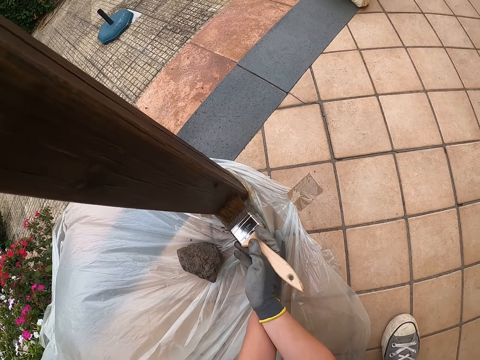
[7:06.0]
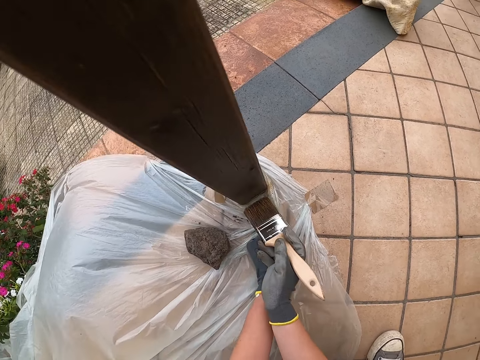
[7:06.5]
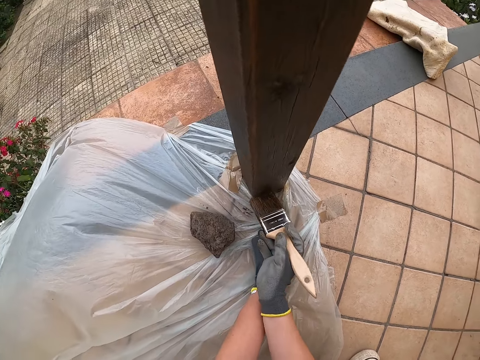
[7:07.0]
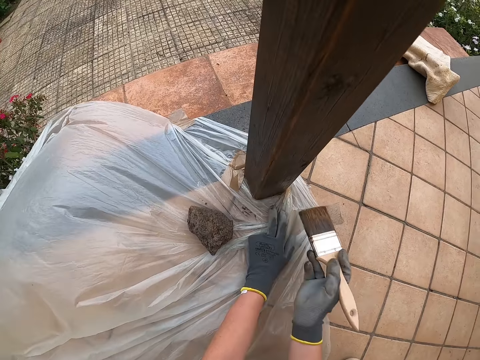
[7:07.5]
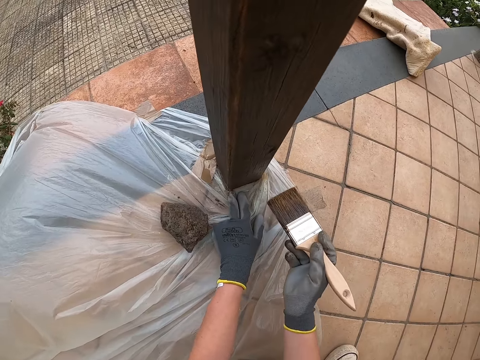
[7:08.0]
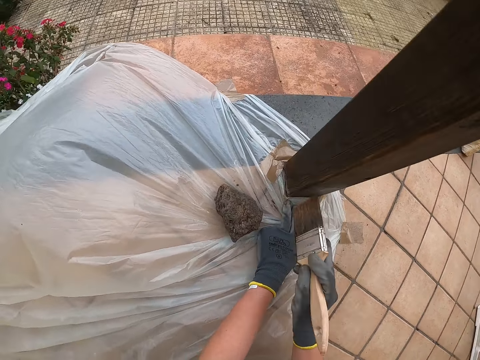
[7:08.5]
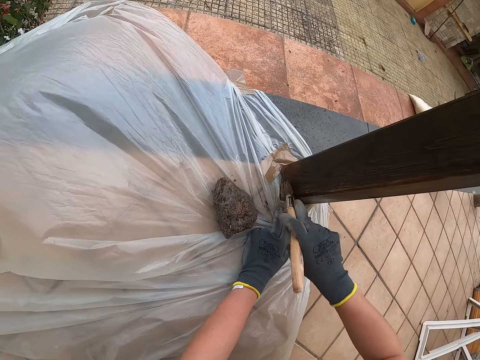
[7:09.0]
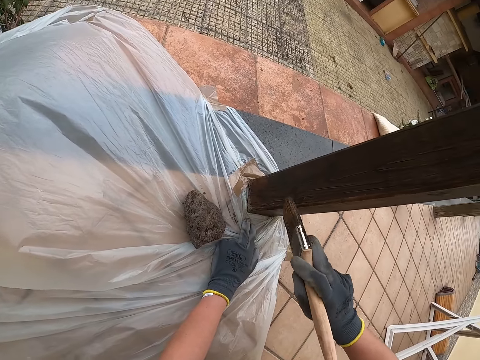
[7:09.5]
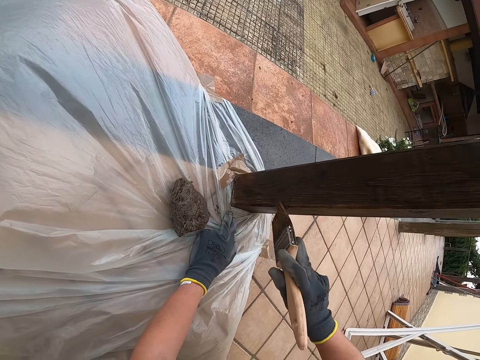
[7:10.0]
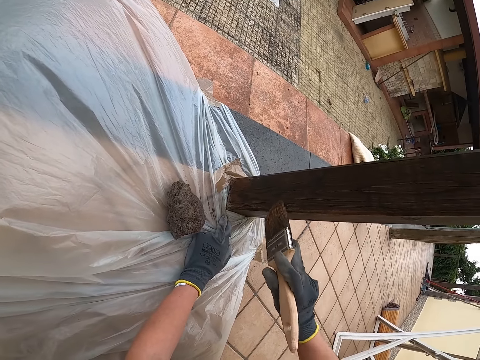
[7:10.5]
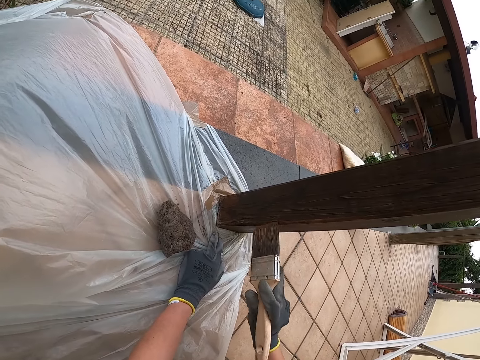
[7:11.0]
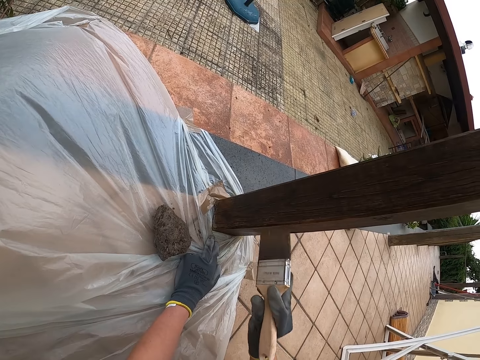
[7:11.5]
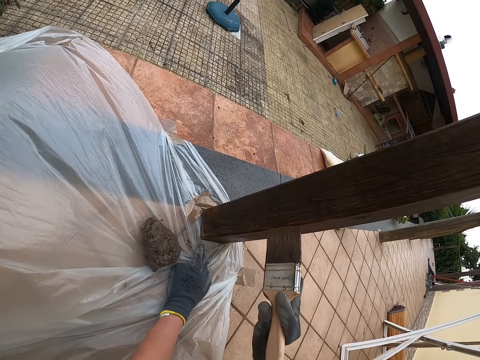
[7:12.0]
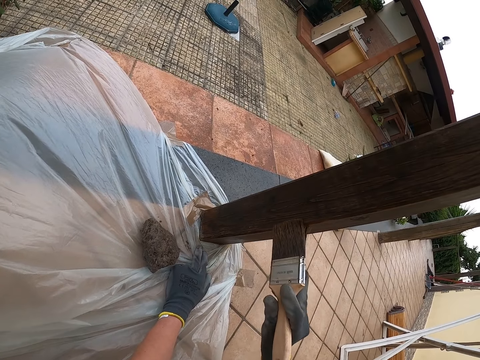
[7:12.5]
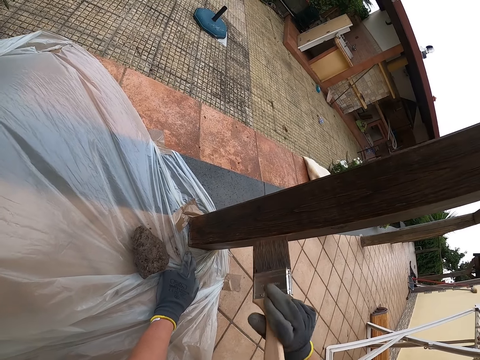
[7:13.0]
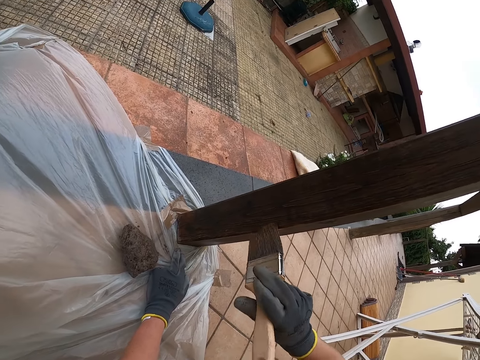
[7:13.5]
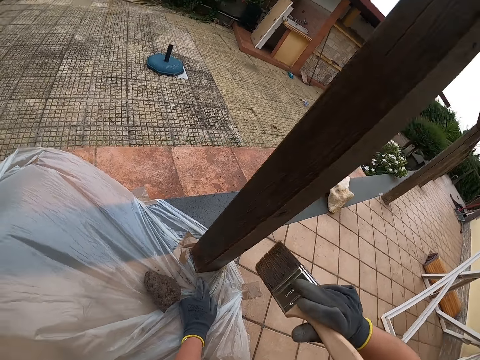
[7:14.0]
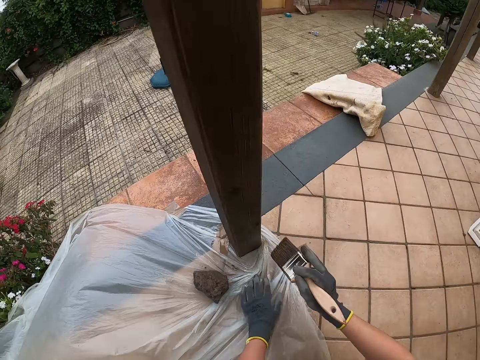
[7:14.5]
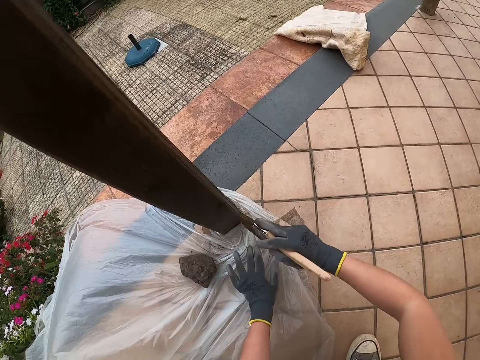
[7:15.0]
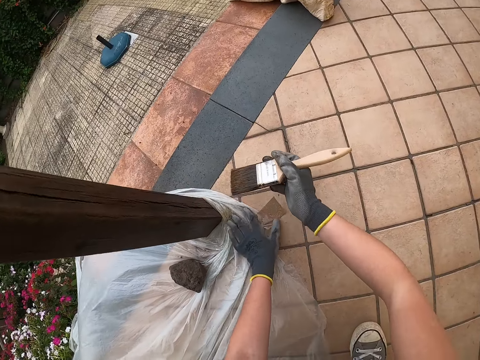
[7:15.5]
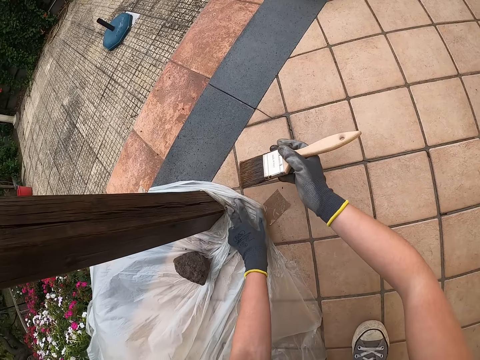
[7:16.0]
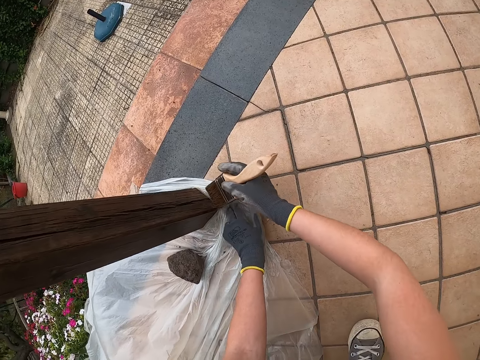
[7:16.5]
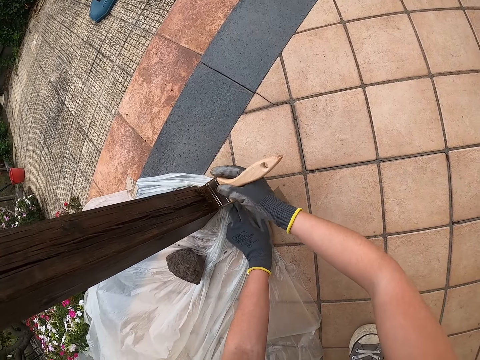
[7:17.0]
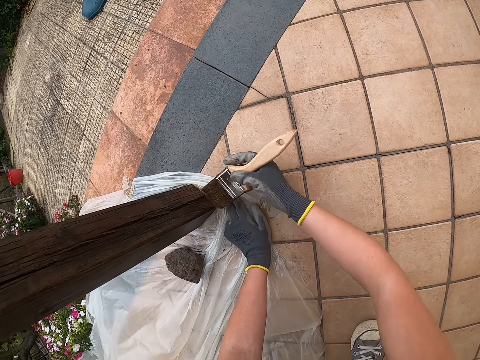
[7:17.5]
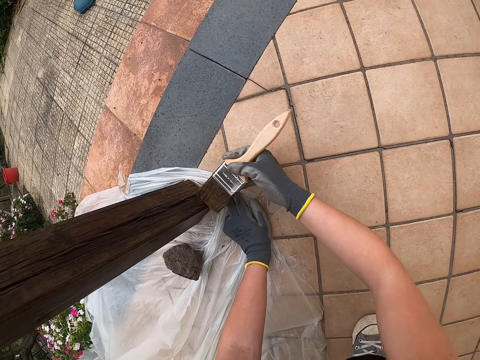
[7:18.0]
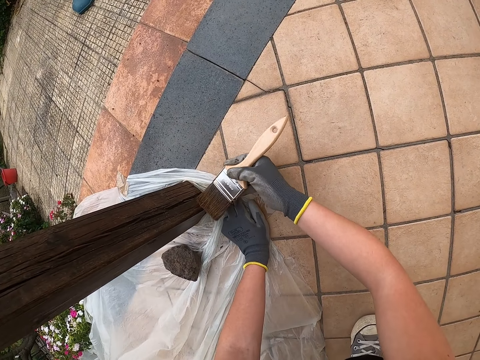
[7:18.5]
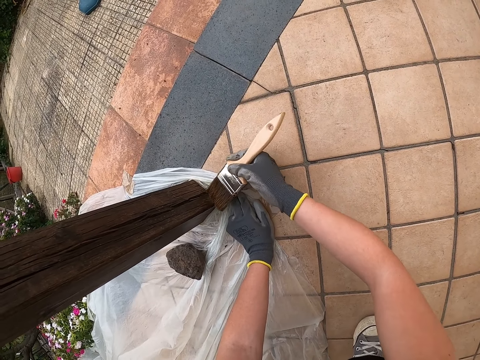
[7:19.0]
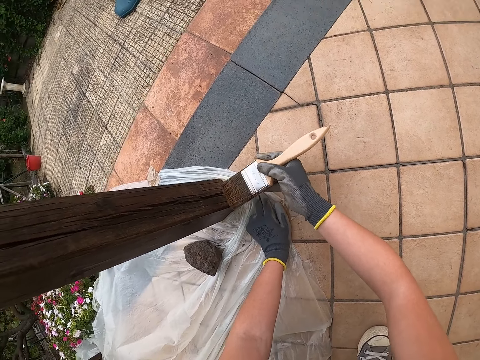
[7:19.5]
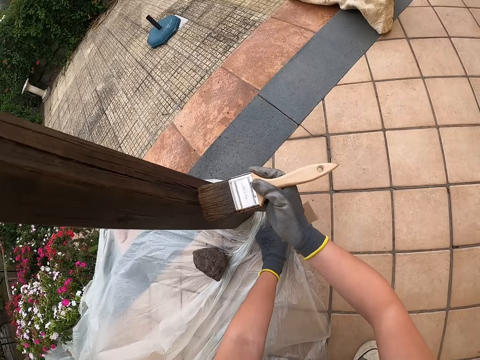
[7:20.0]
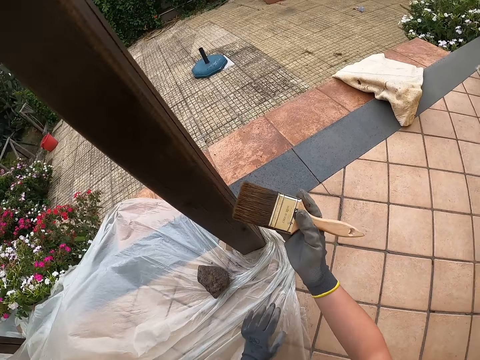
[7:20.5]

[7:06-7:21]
The camera wearer stops painting the pole. They paint the pole. They stop painting the pole. They paint the pole.

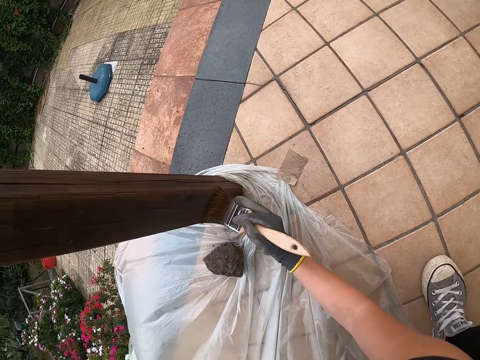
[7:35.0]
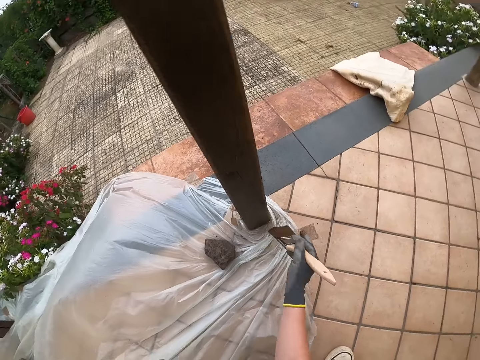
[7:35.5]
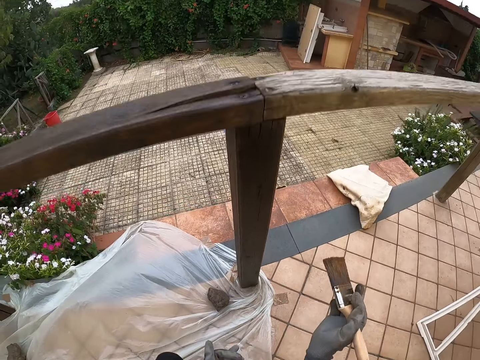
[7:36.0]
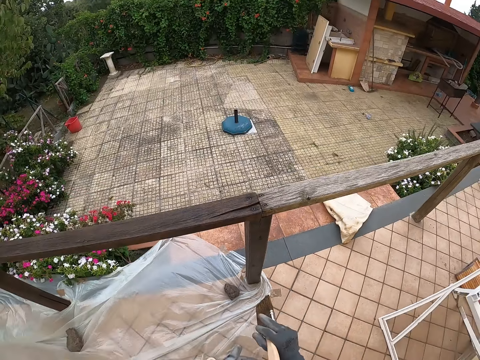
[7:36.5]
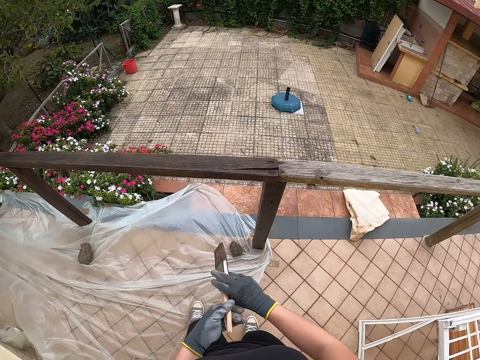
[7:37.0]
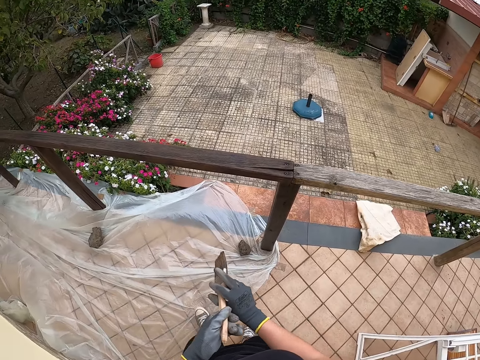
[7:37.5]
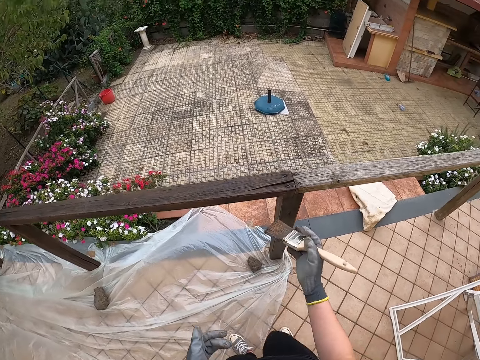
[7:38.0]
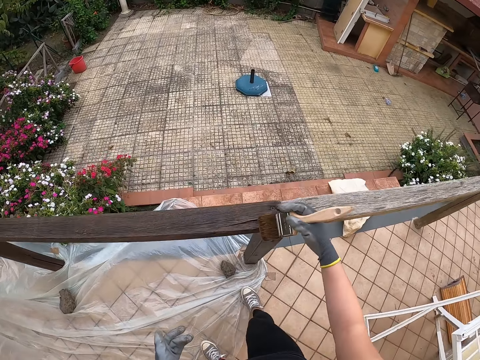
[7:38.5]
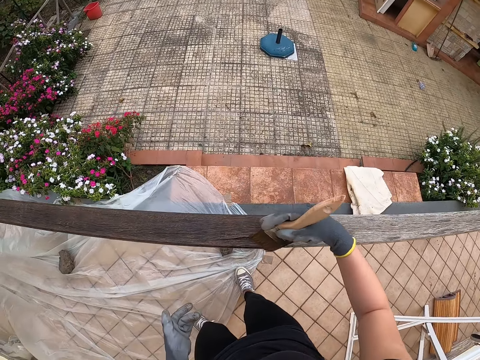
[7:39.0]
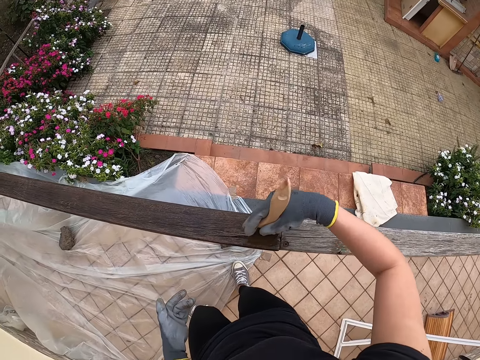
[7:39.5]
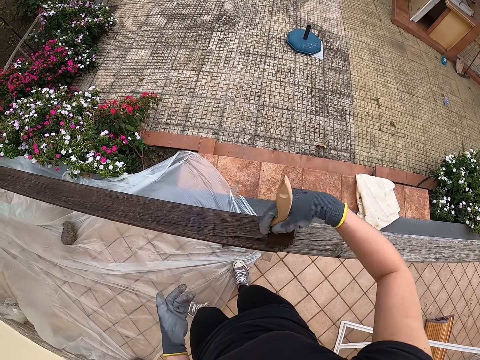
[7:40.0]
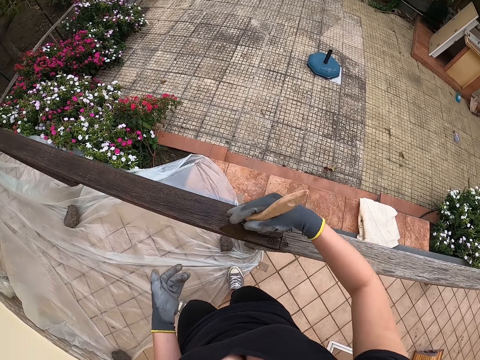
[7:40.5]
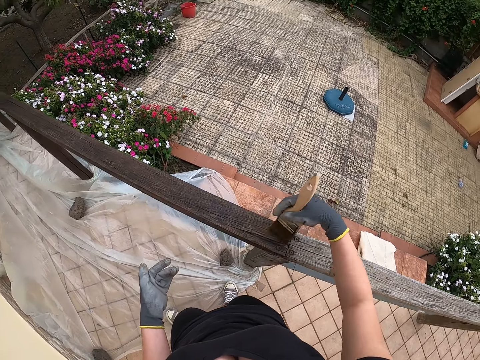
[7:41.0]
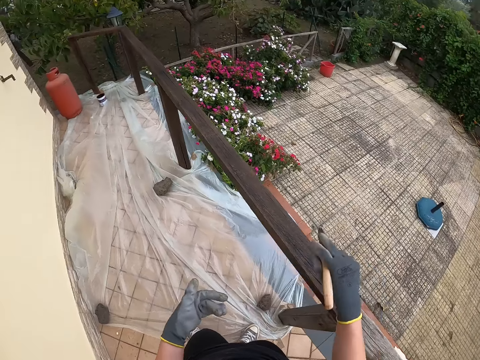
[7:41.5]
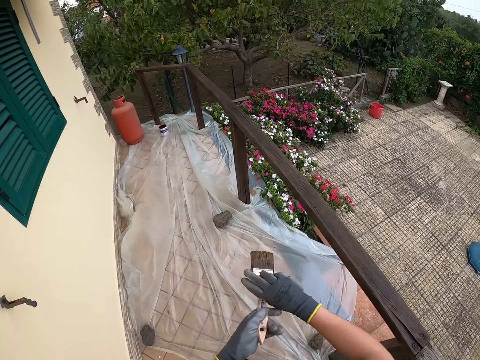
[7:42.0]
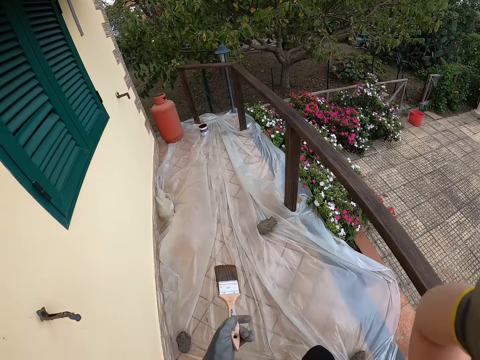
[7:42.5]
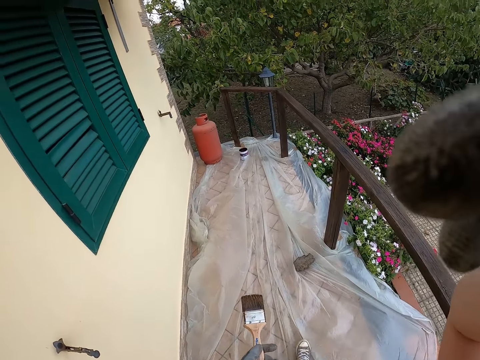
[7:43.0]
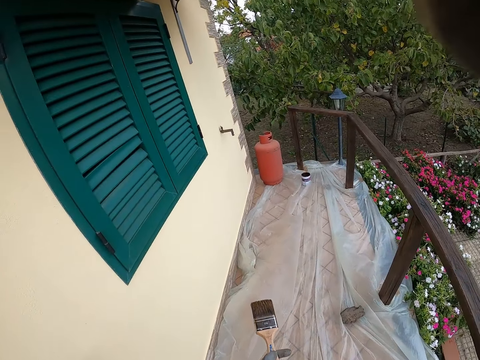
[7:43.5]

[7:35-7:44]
The camera wearer stands up. She walks around the verandah. She paints the top of the railing or handrail. She stops painting the handrail. She walks around the verandah. She touches her head with her right hand. She adjusts the head camera.
